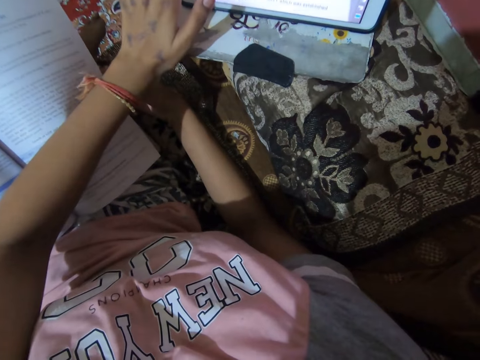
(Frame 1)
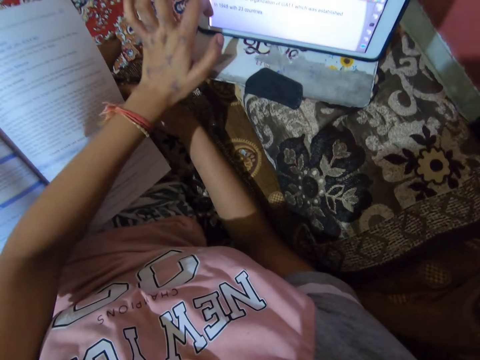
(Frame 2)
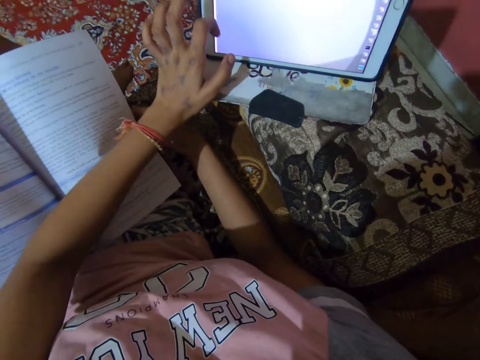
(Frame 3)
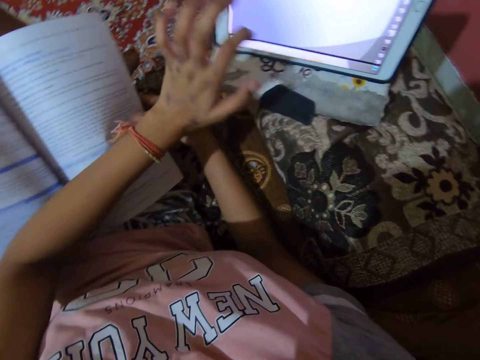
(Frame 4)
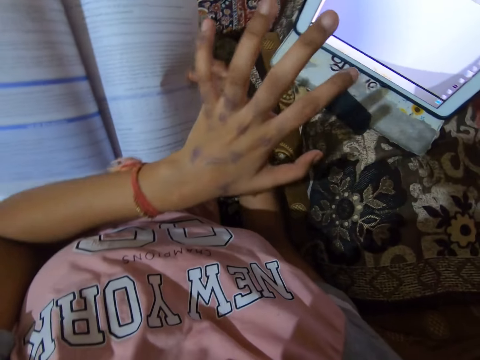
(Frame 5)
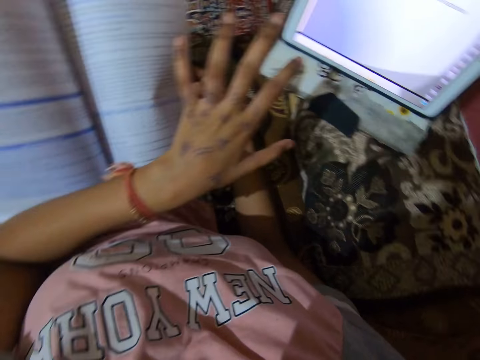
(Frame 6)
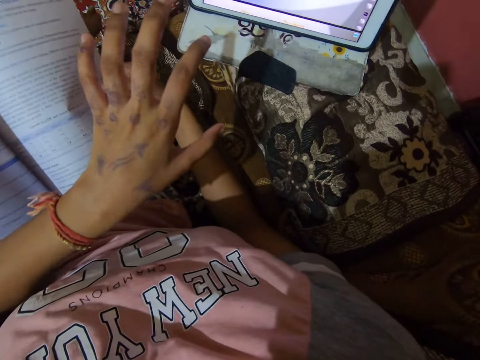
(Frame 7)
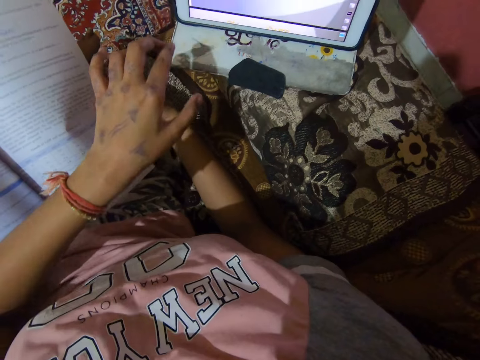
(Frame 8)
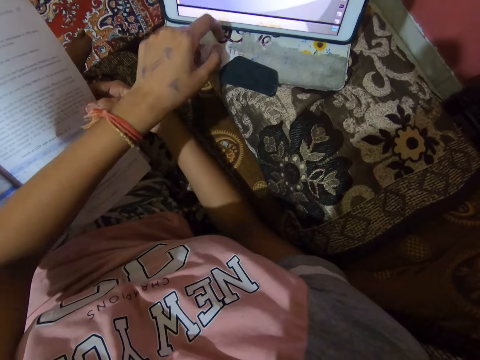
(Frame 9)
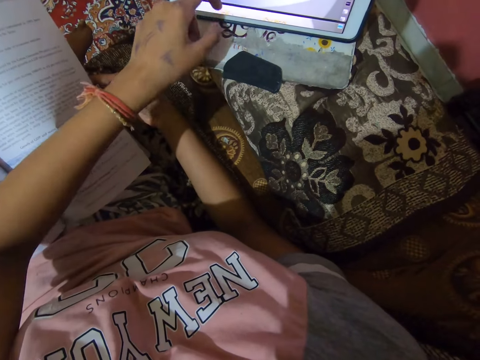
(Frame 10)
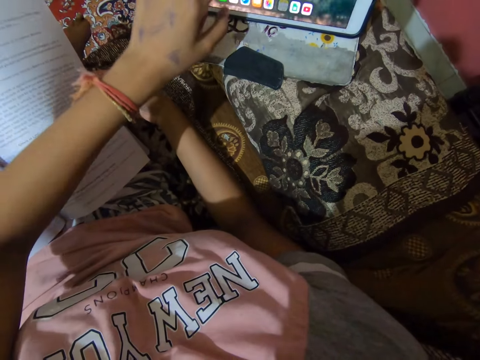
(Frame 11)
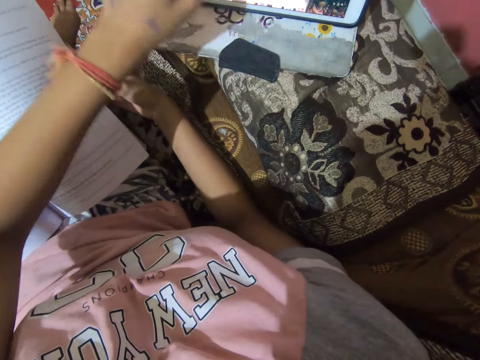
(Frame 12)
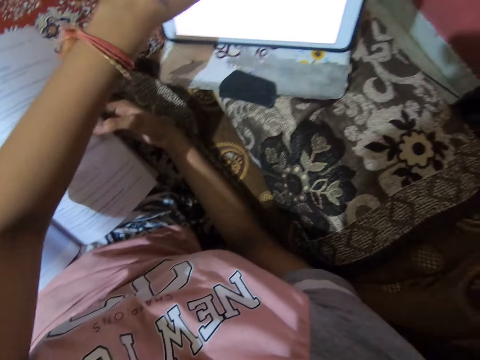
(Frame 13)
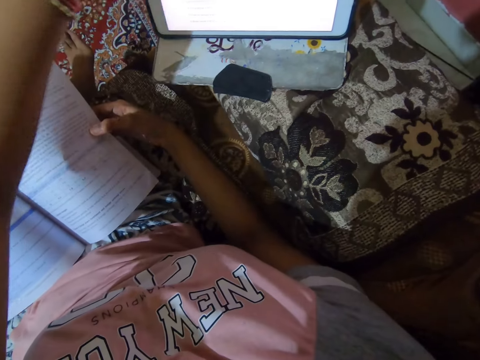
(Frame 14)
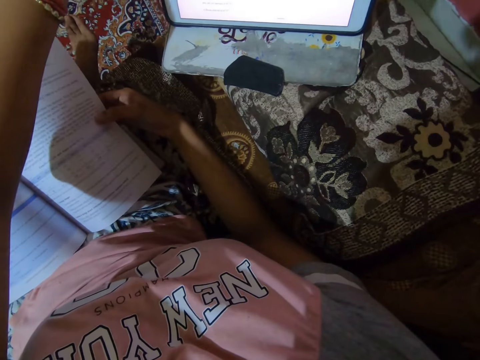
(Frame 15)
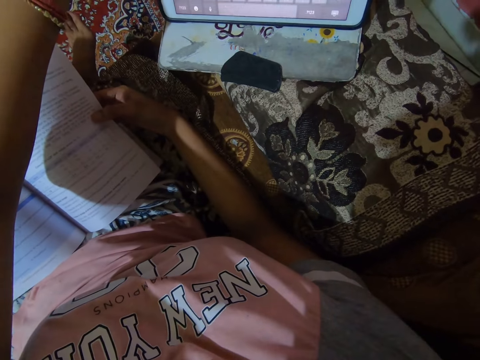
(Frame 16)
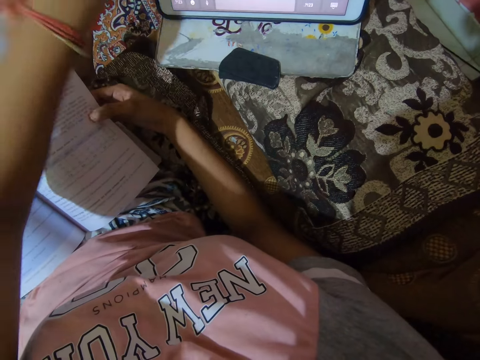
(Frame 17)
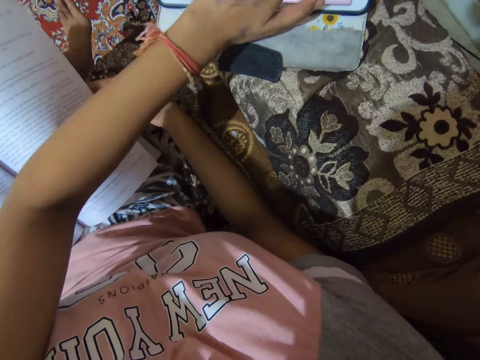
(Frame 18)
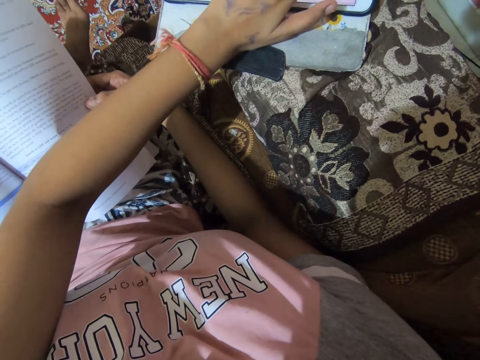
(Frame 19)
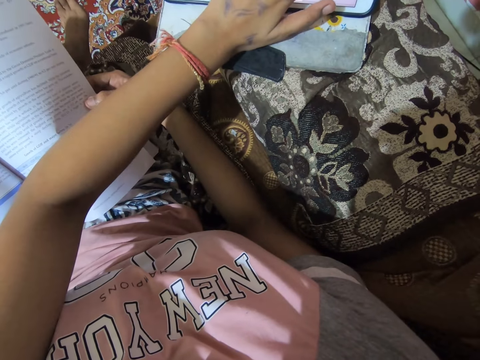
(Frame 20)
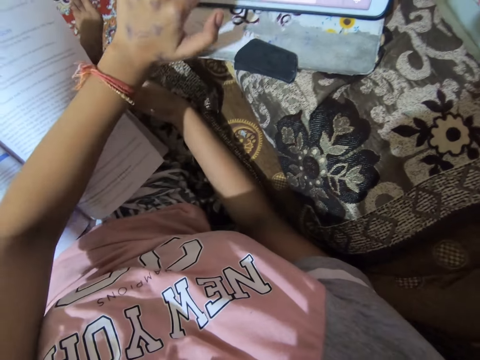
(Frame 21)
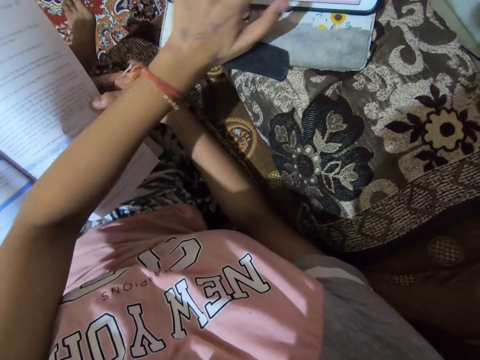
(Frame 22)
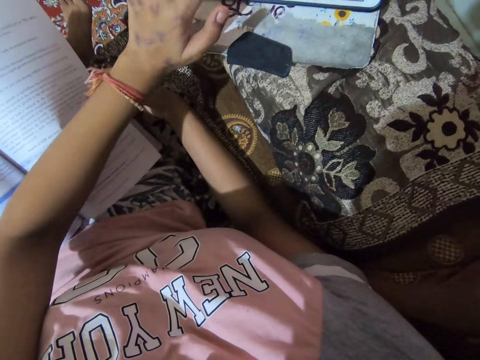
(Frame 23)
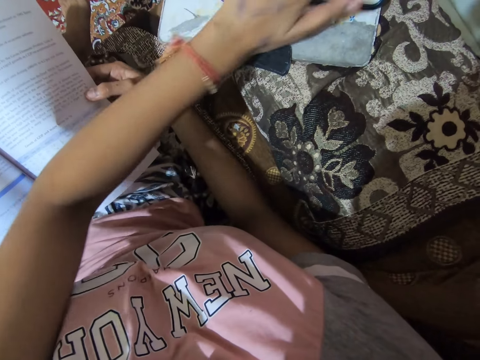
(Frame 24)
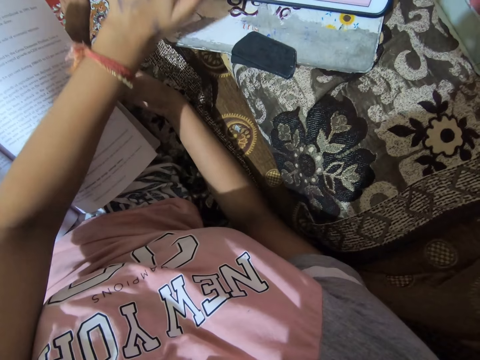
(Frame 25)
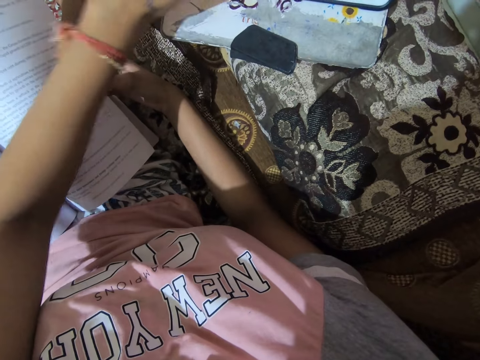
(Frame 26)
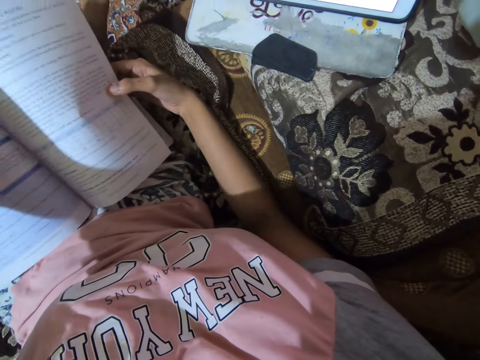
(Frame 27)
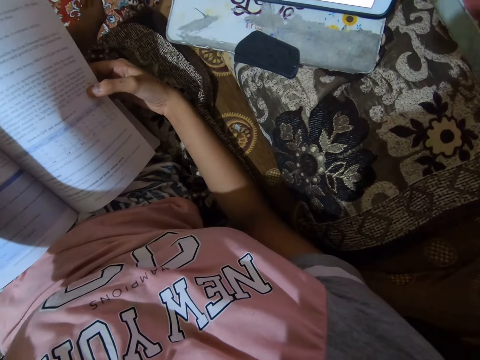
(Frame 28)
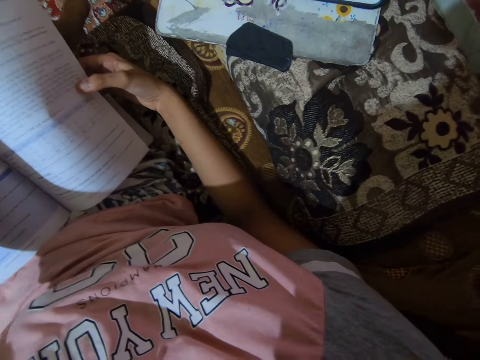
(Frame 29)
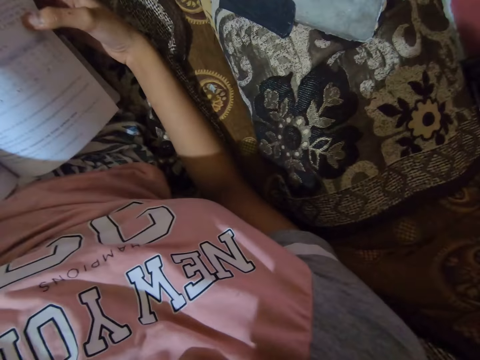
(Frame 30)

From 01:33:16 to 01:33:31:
The camera wearer removes her left fingers from the tablet. She gesticulates with her left fingers. She operates the tablet with her left hand. She removes her left fingers from the tablet.

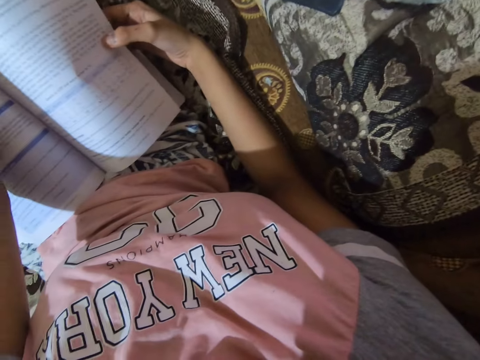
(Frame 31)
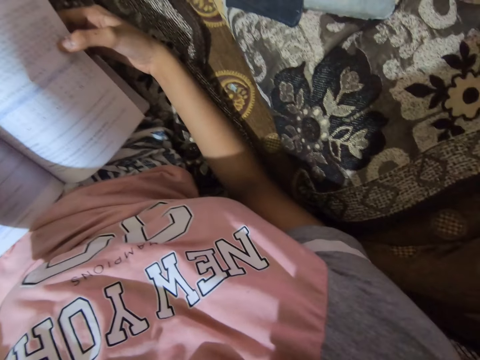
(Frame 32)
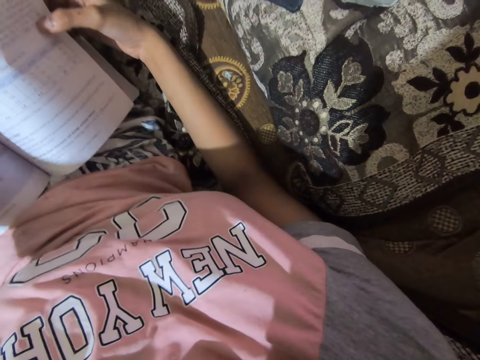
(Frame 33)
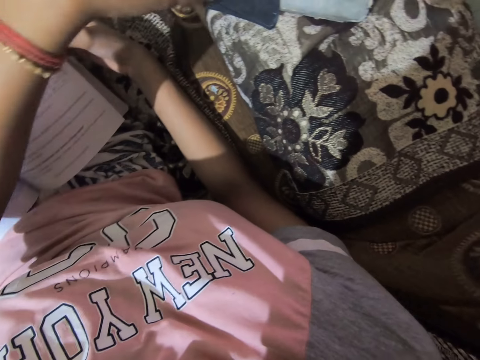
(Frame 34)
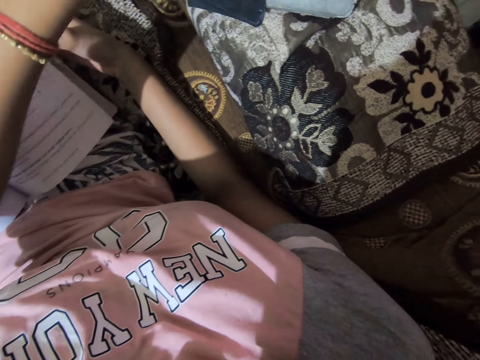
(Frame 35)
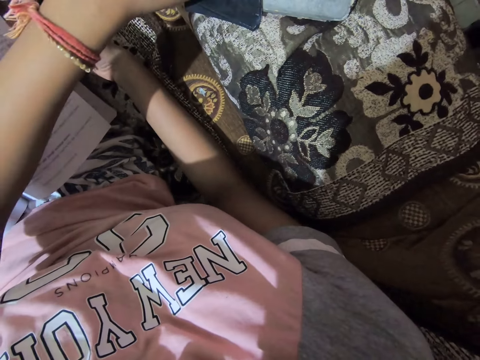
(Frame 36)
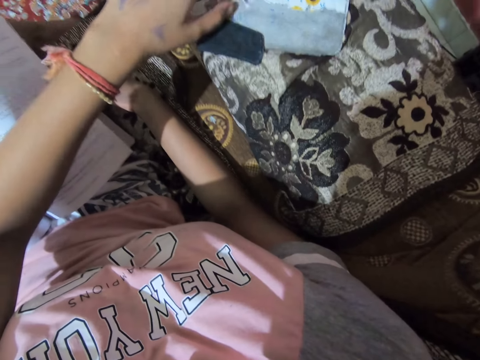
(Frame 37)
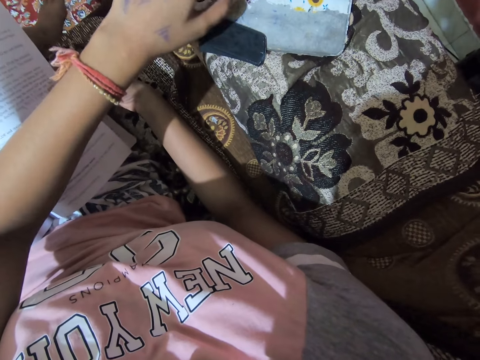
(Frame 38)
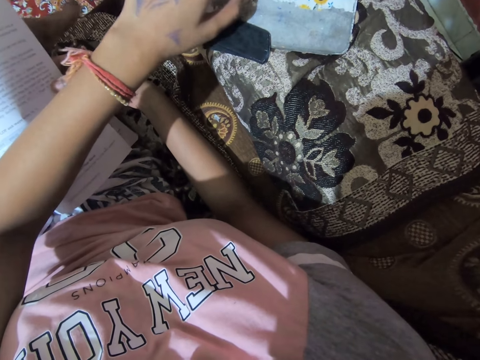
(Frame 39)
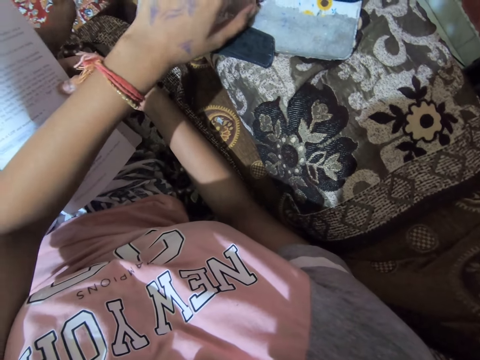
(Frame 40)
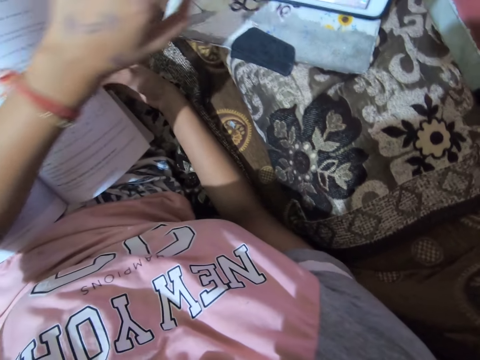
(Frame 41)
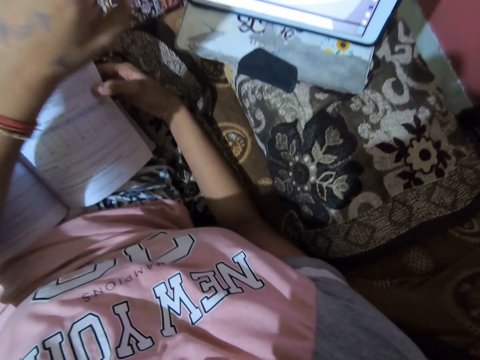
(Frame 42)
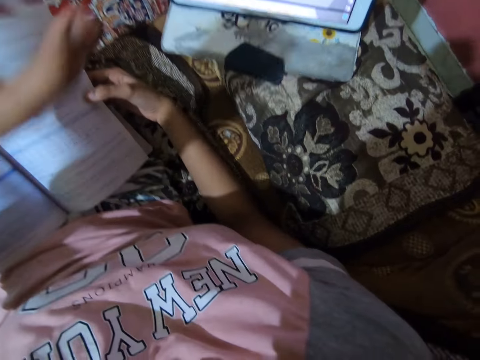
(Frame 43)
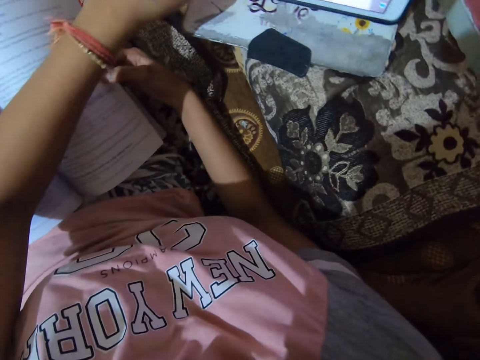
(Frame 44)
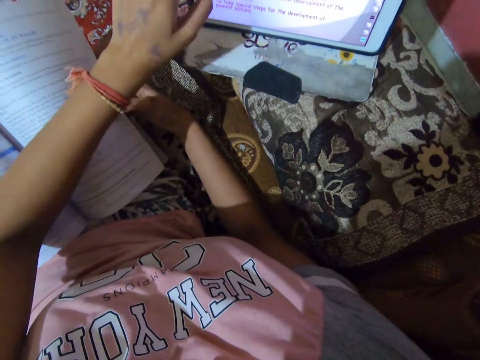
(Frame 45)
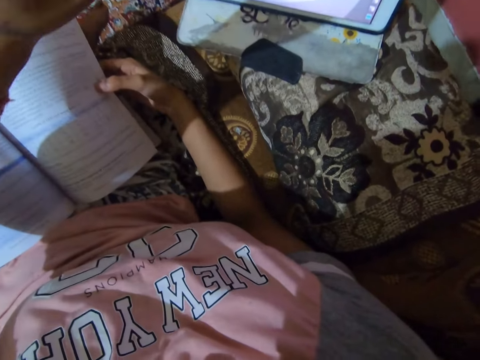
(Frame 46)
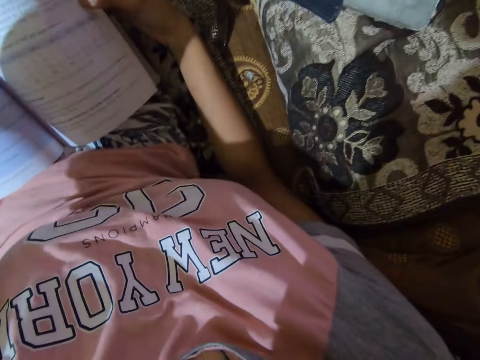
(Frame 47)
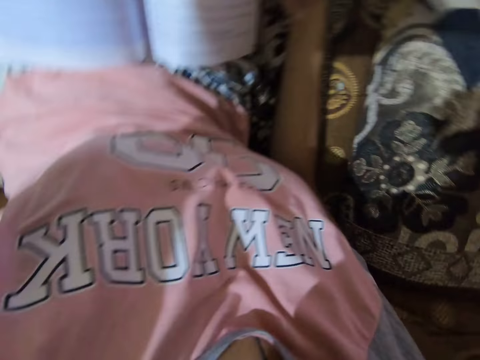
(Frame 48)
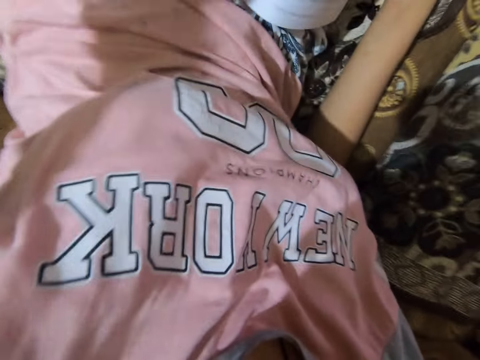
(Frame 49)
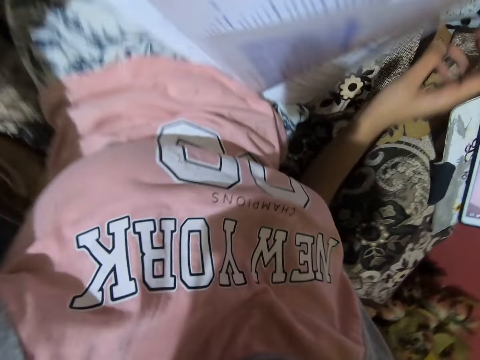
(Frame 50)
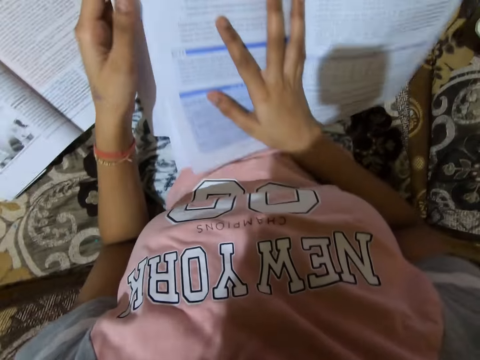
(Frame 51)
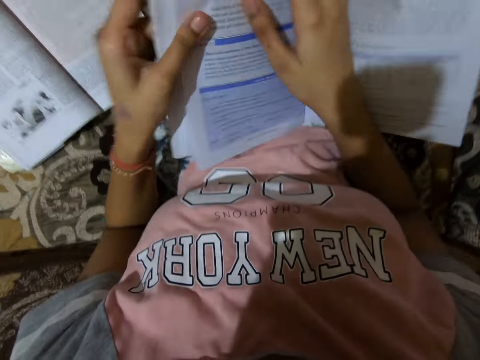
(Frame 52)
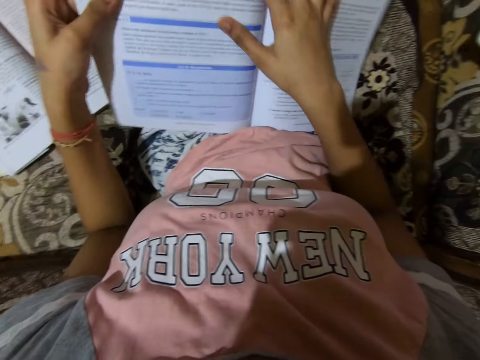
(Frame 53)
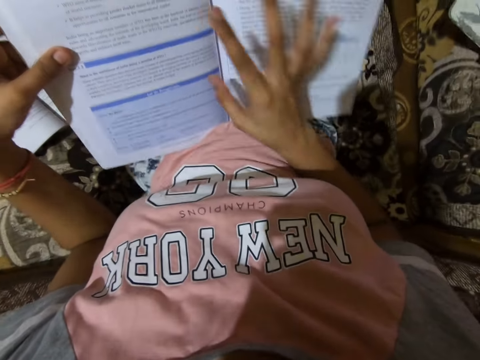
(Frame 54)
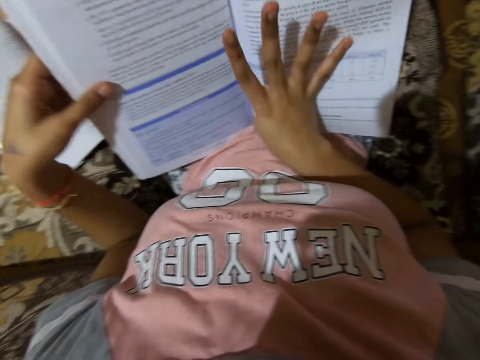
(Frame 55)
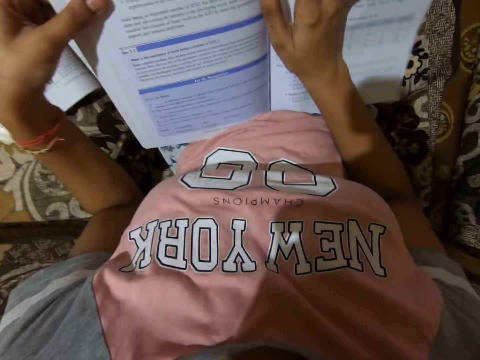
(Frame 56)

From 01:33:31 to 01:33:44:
The camera wearer stares on the tablet. She operates the tablet with her left hand. She removes her left fingers from the tablet. She adjusts the textbook on her lap. She turns the page over.
